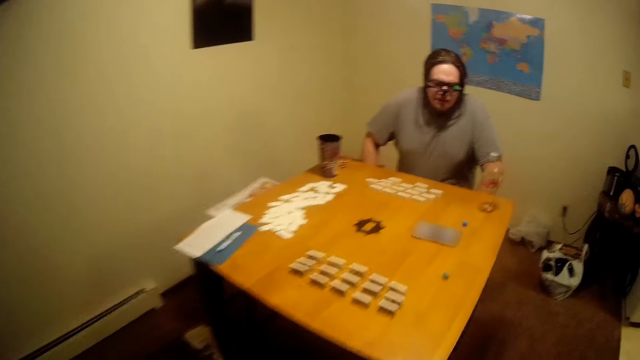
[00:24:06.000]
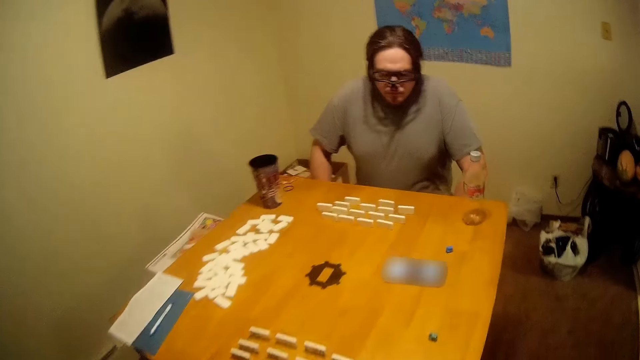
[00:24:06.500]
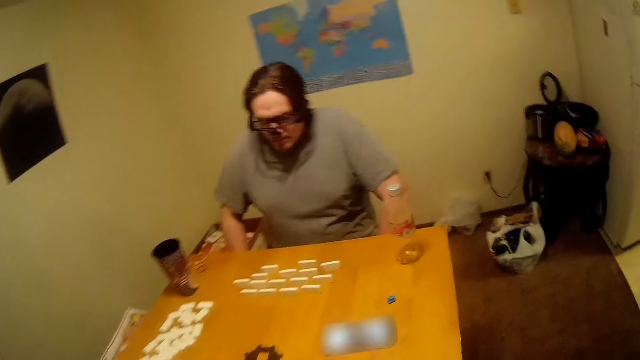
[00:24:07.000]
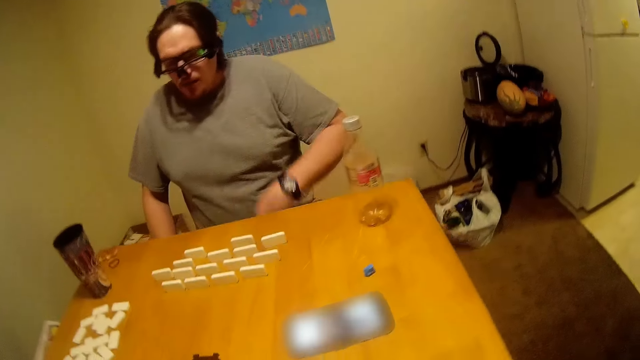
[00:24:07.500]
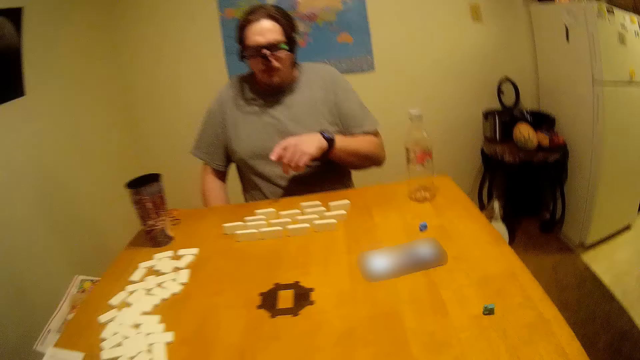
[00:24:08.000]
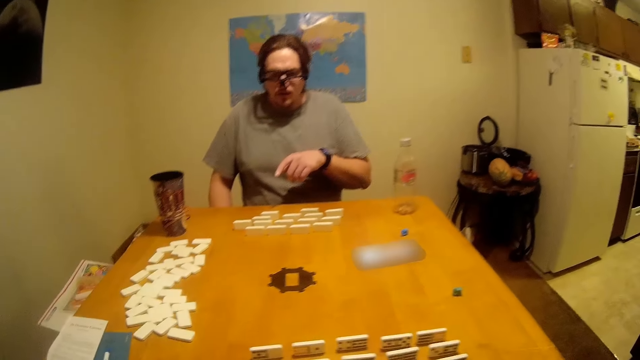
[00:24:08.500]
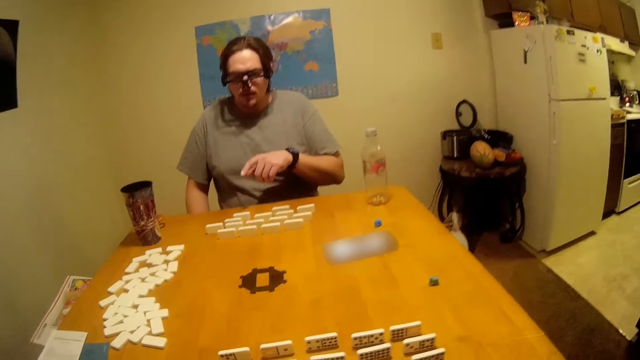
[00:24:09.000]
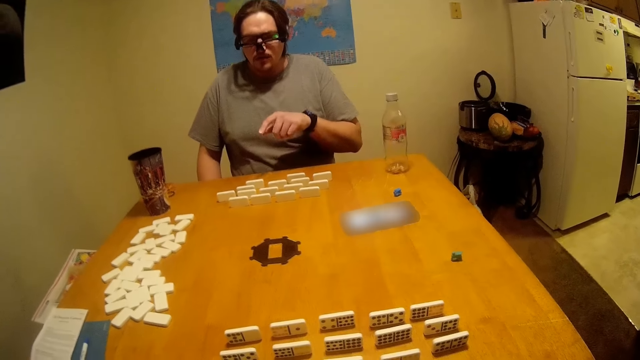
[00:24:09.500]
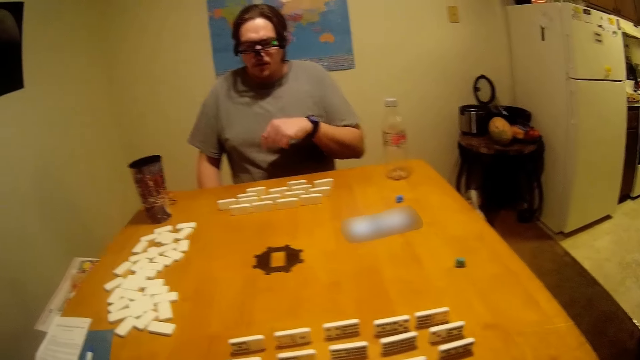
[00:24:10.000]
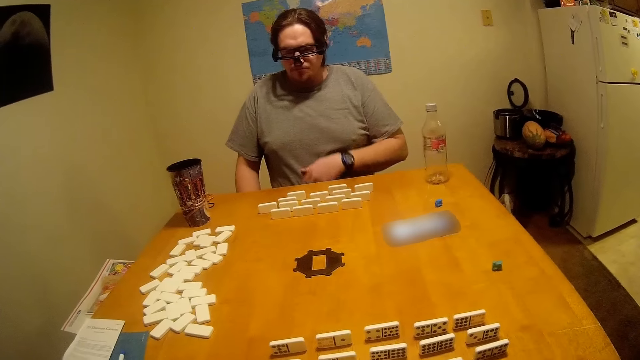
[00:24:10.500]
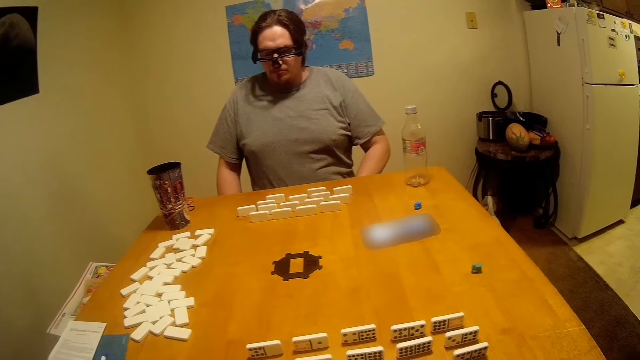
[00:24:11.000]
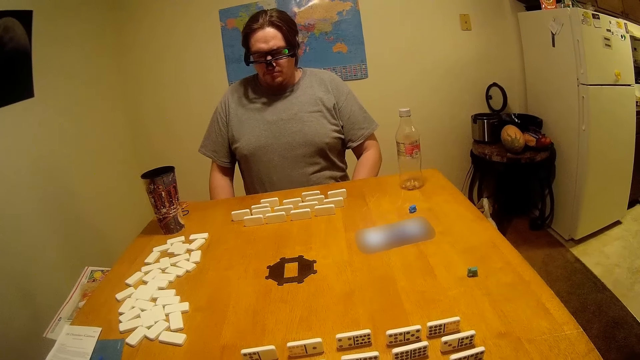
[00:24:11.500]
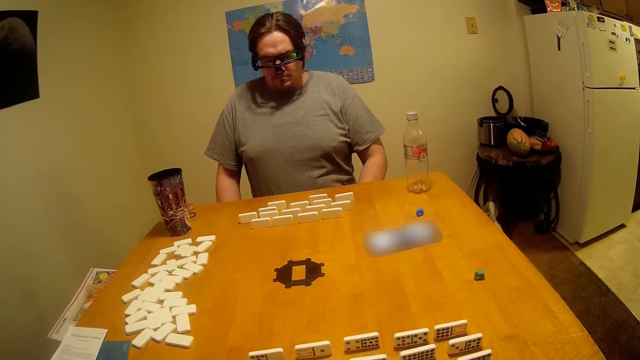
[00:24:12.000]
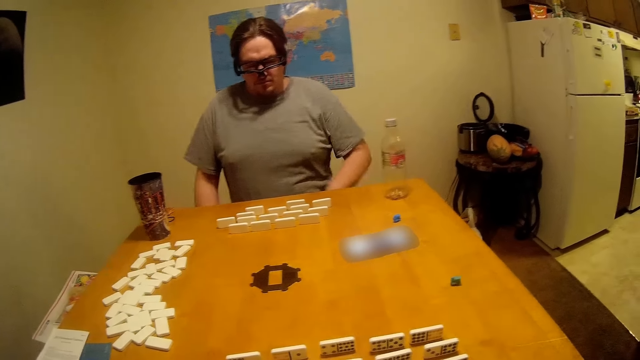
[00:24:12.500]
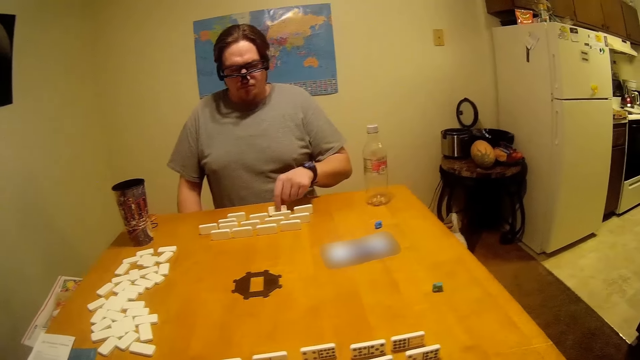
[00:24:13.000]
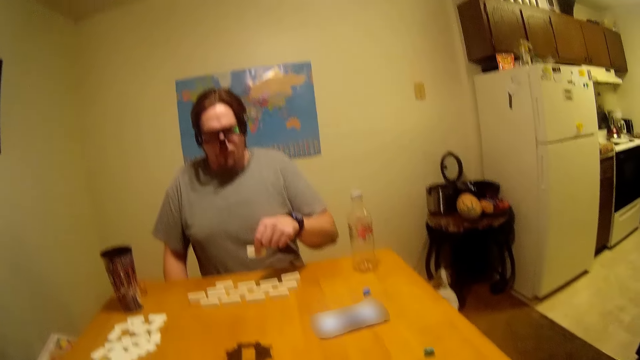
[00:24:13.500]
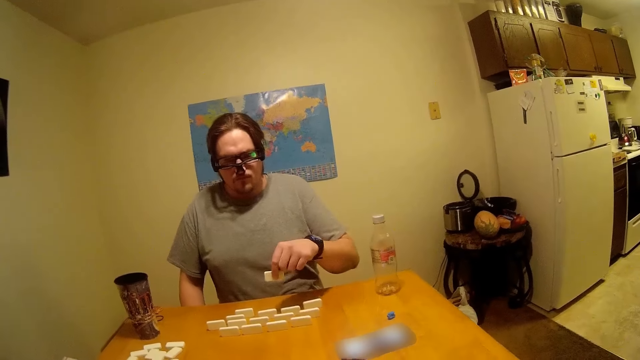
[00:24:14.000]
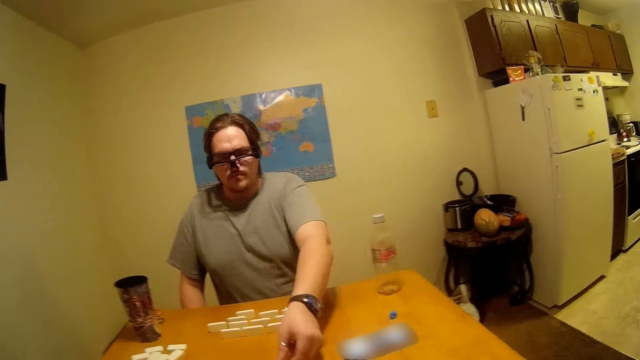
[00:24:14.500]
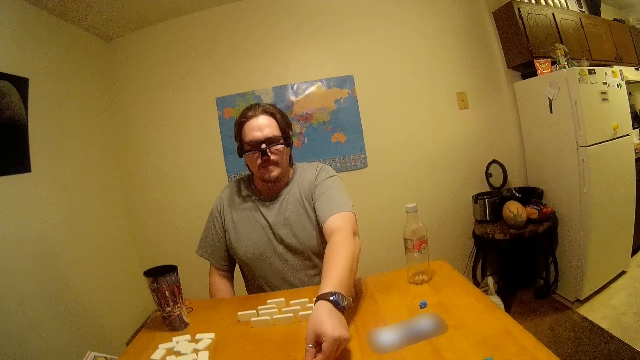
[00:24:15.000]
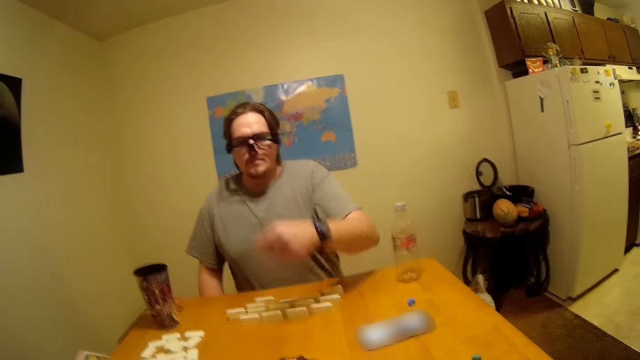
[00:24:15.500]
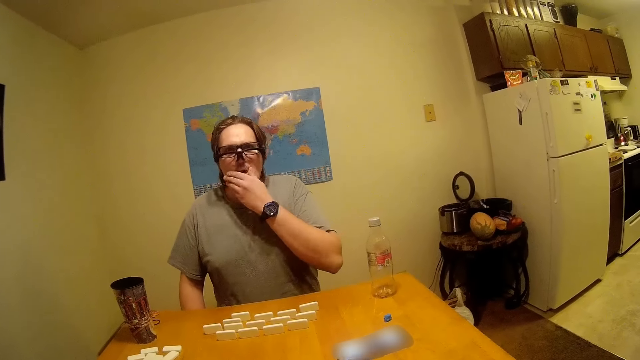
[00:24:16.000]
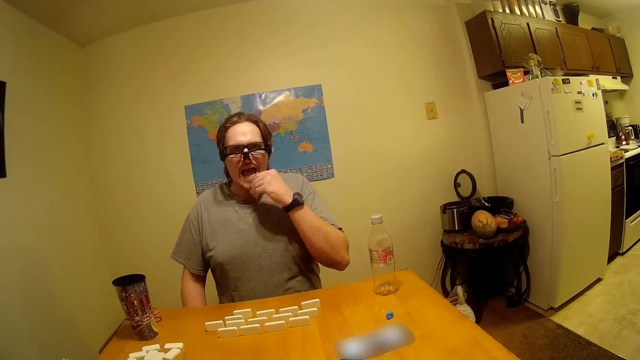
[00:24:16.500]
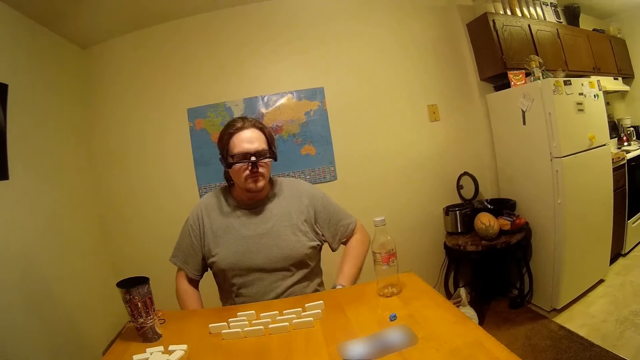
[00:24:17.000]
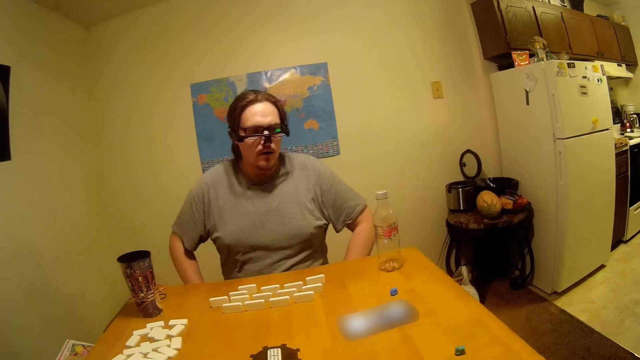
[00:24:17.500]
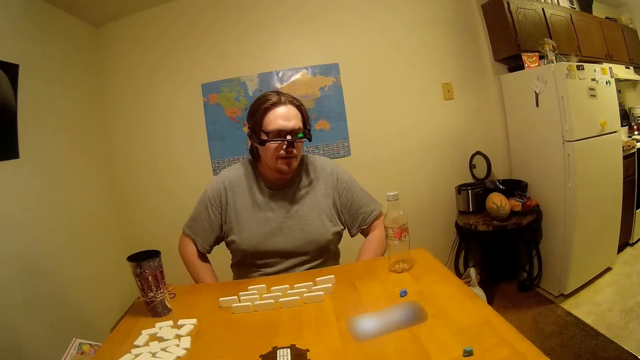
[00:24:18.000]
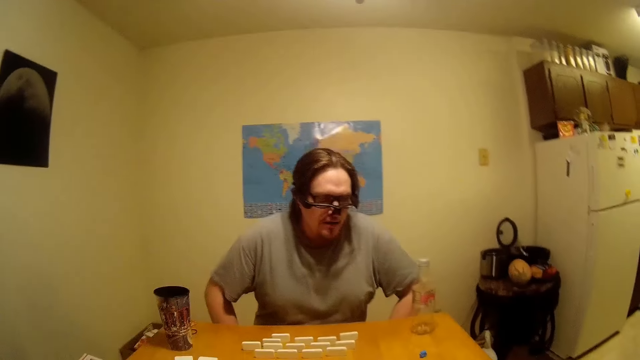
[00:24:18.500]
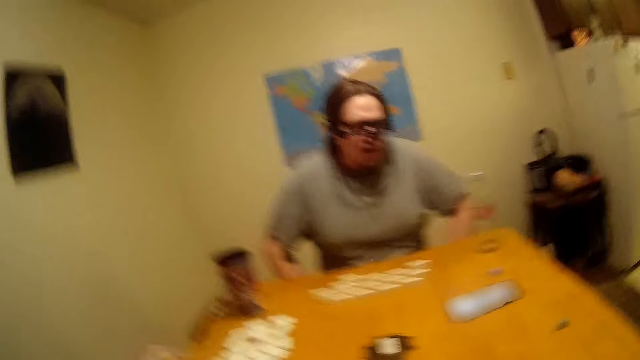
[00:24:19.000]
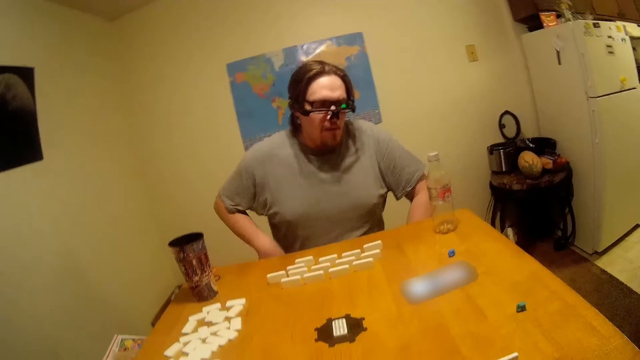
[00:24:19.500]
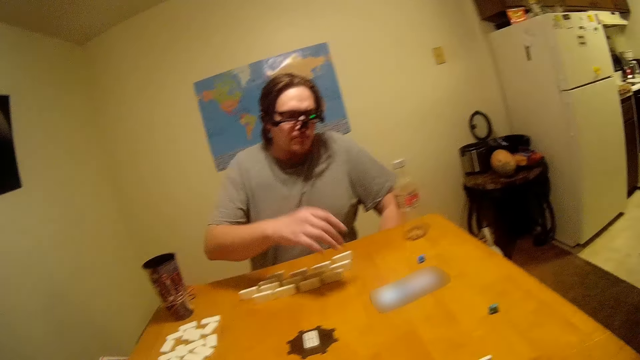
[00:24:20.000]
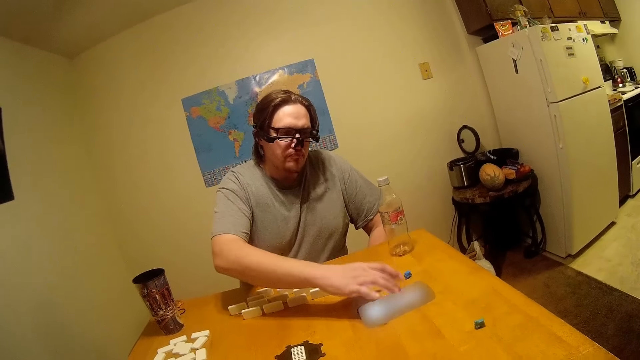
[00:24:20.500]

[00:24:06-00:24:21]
The camera wearer walks back. A man moves his hand. The man listens to the phone instruction. The camera wearer listens to the phone instruction. They look at the table. The man picks up a domino and puts the domino on the table. The man holds his chin and touches his mouth. The man listens to the phone instruction. The camera wearer listens to the phone instruction, looks at the table and talks to the man.

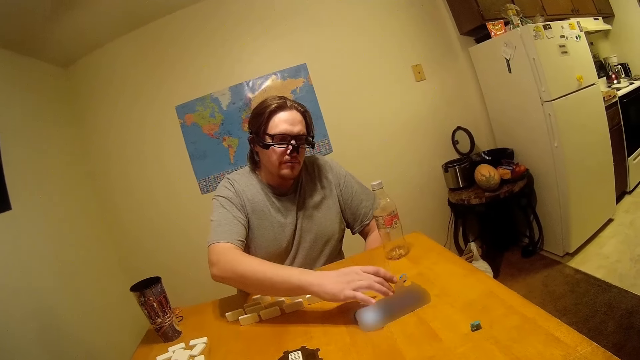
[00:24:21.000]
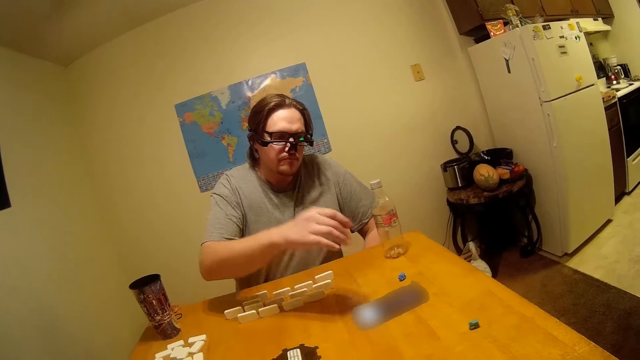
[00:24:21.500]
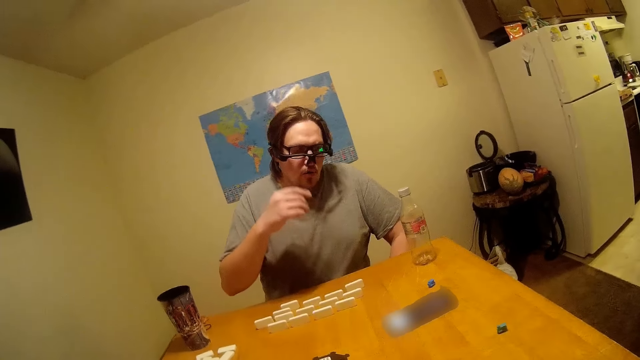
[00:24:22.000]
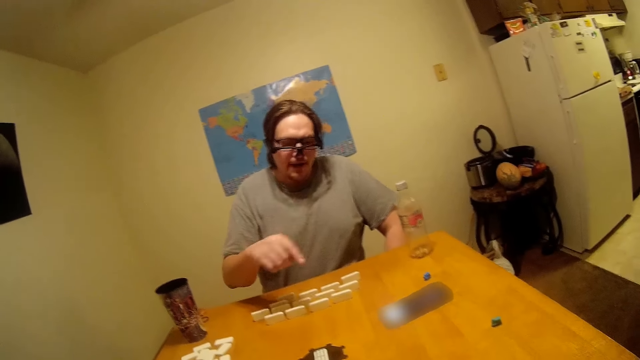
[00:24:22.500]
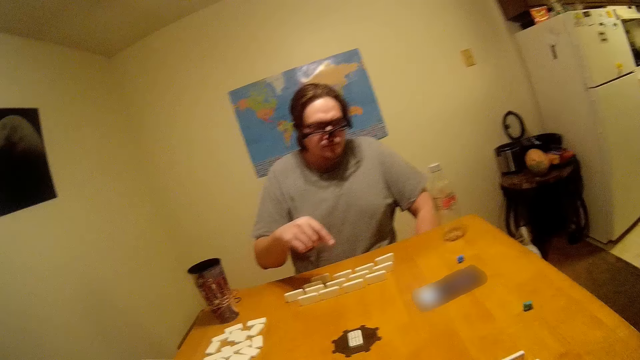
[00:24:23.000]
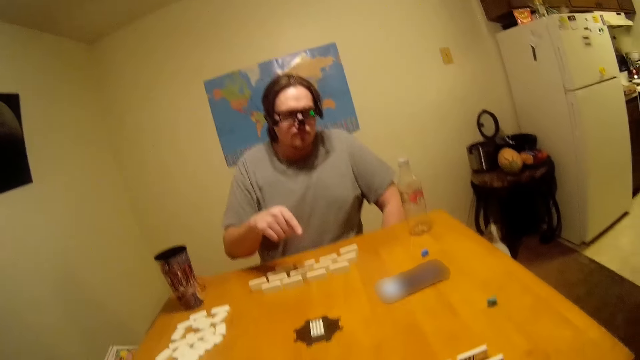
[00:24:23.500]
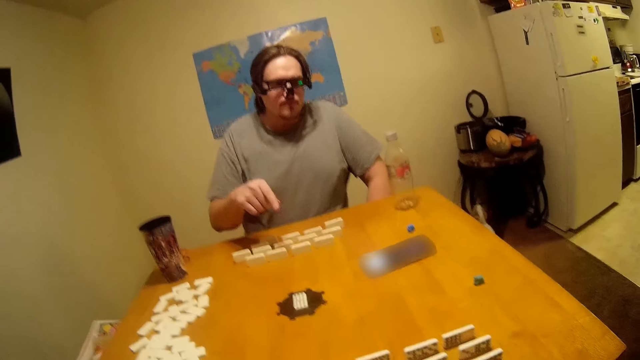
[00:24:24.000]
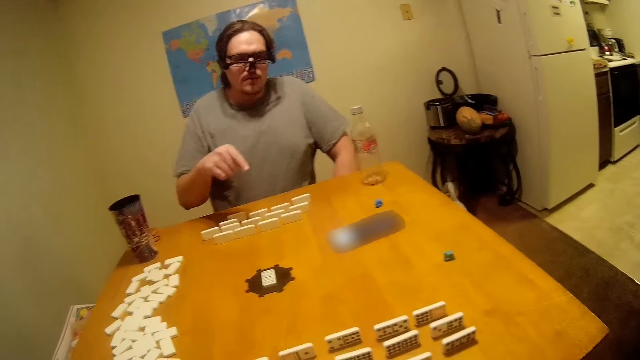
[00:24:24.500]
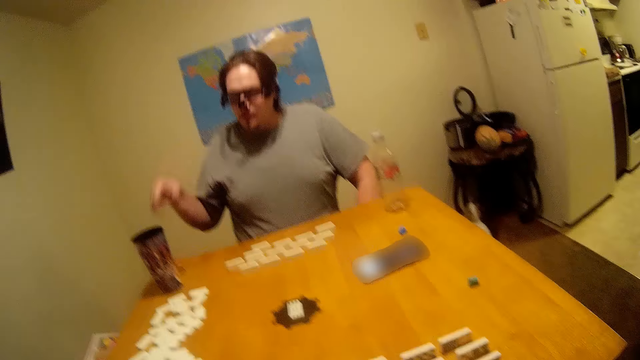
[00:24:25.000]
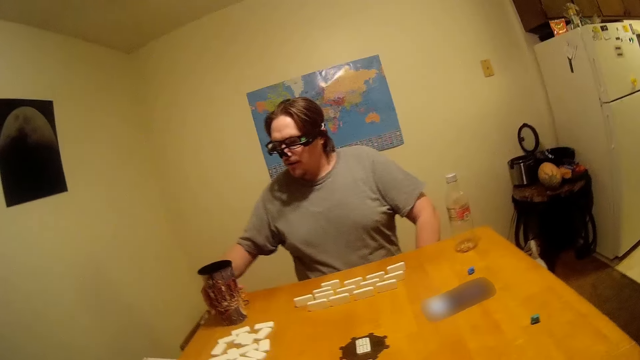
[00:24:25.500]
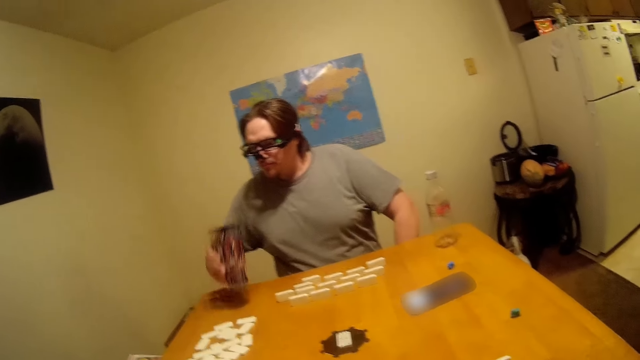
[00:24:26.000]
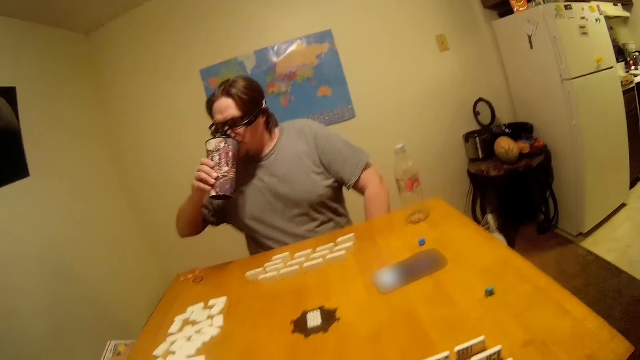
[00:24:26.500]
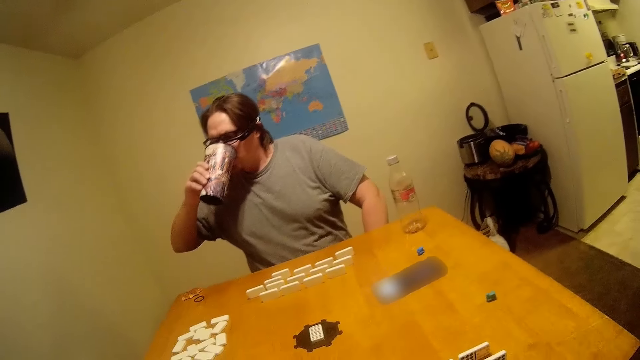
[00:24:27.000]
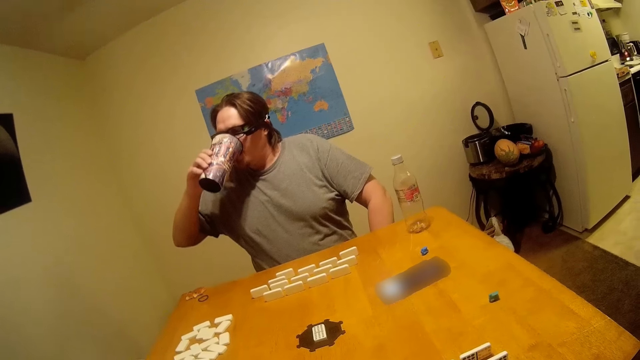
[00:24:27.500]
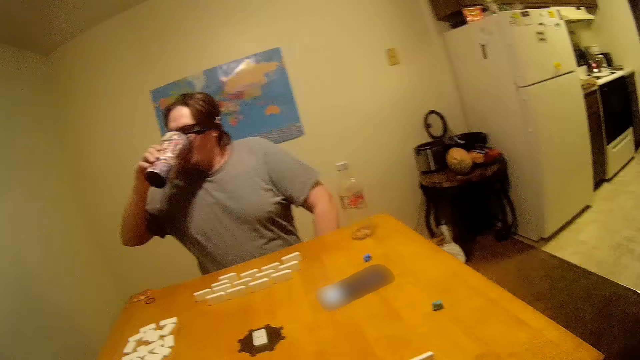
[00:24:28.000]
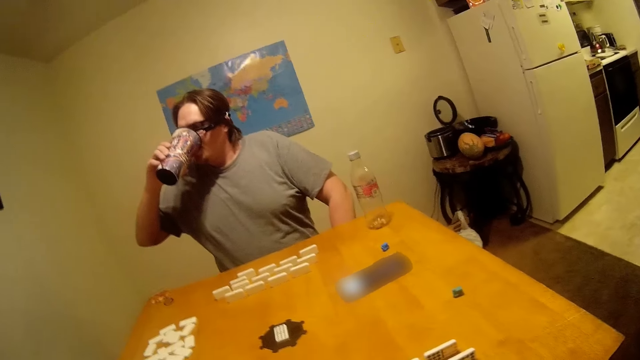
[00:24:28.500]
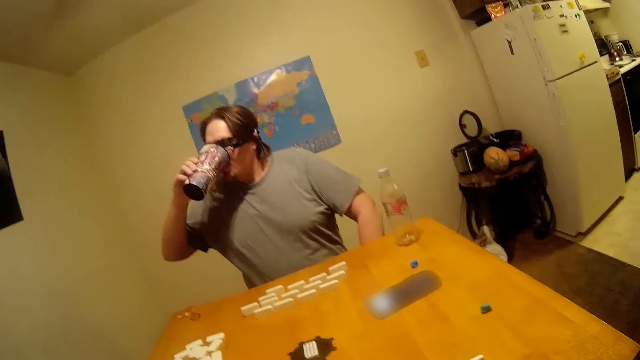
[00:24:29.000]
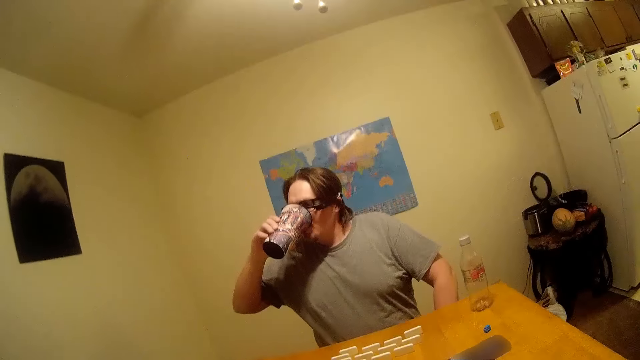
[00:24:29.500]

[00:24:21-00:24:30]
A man touches the phone screen, talks to the camera wearer and lifts his hand. The camera wearer talks to the man. The man picks up a cup. The man drinks the cup of something.
